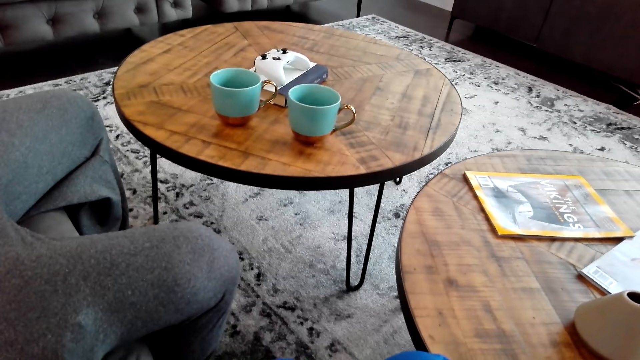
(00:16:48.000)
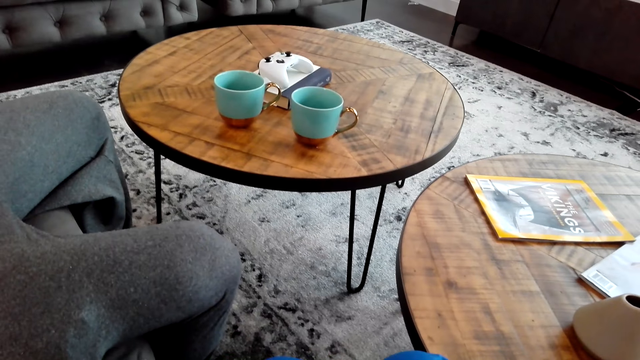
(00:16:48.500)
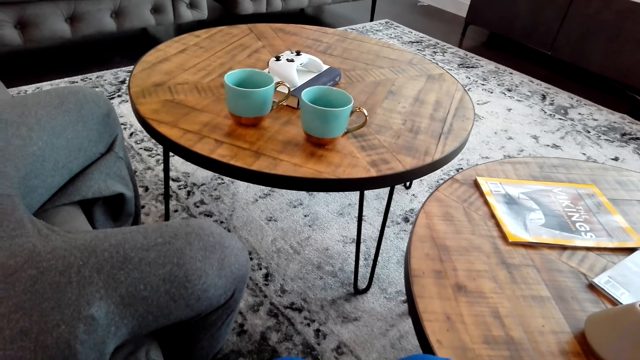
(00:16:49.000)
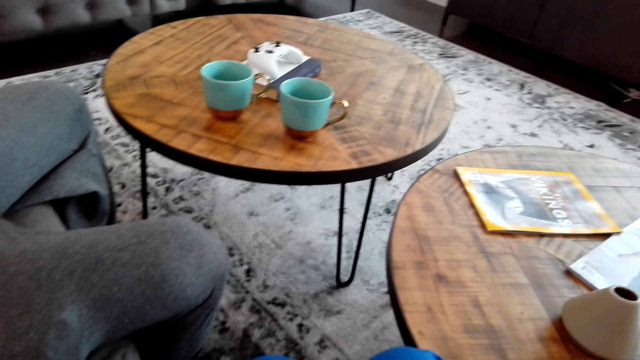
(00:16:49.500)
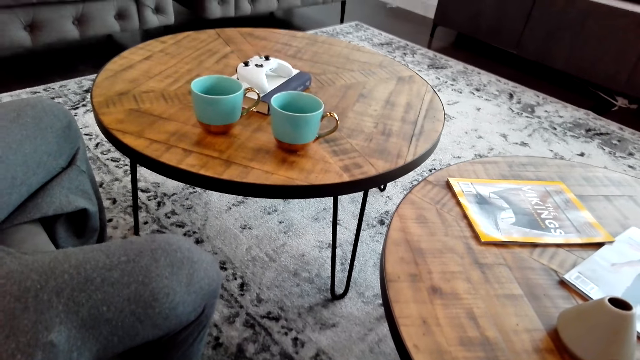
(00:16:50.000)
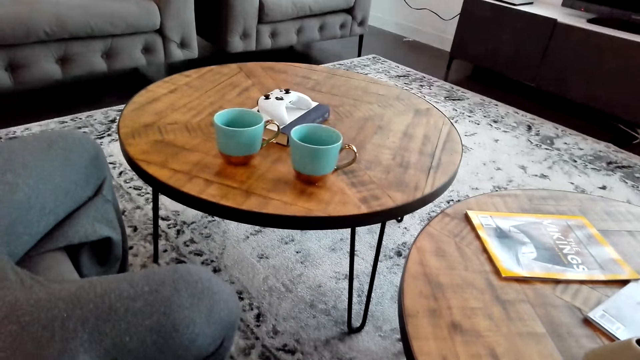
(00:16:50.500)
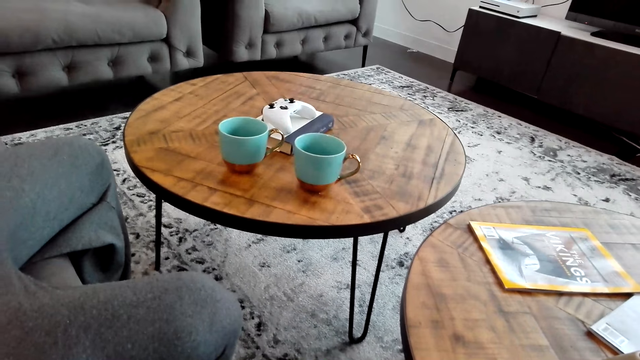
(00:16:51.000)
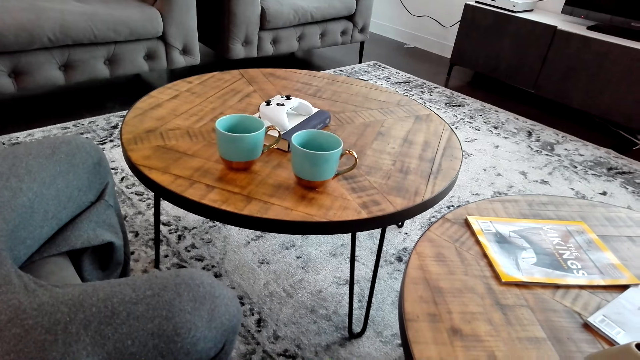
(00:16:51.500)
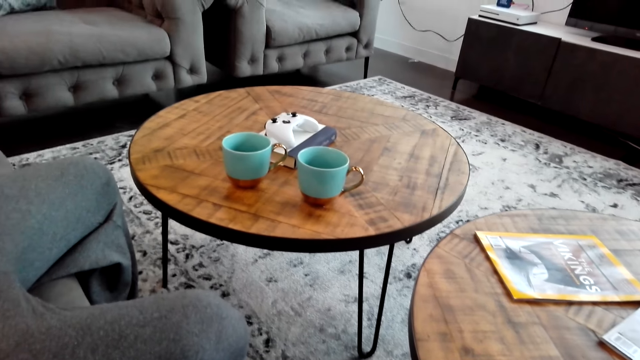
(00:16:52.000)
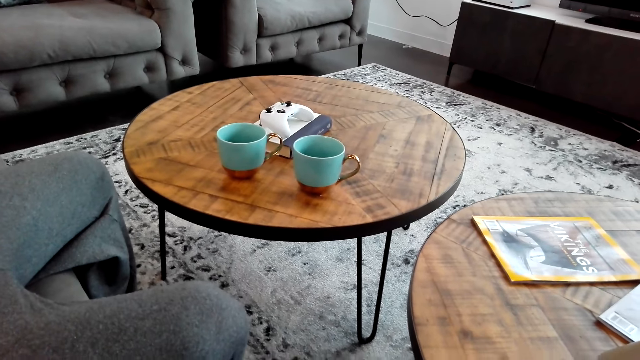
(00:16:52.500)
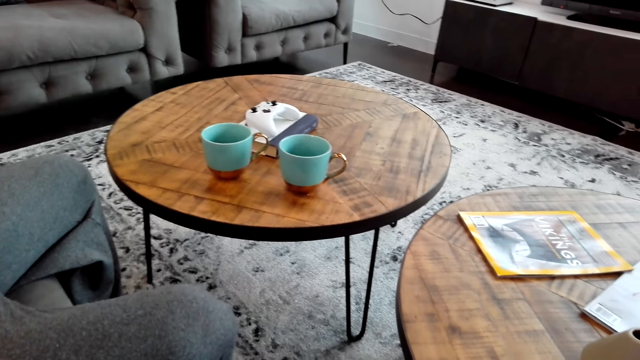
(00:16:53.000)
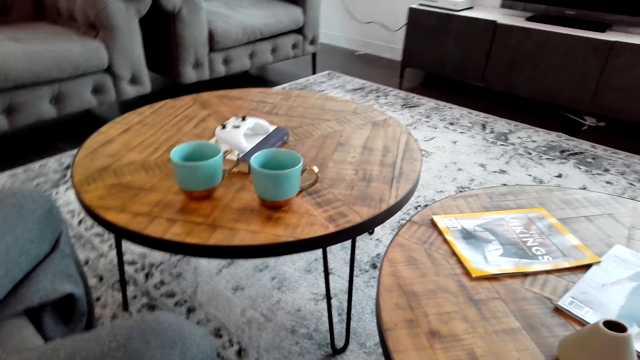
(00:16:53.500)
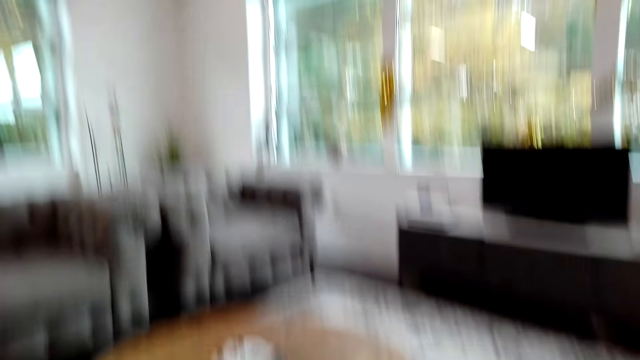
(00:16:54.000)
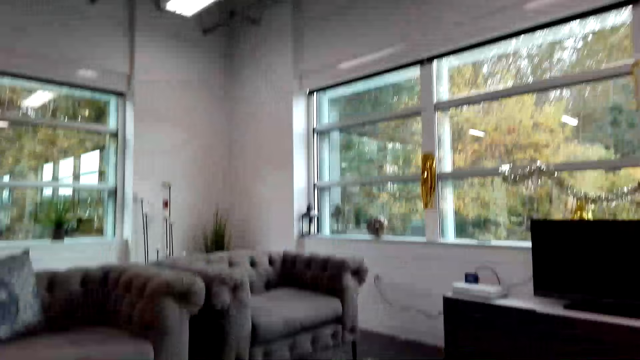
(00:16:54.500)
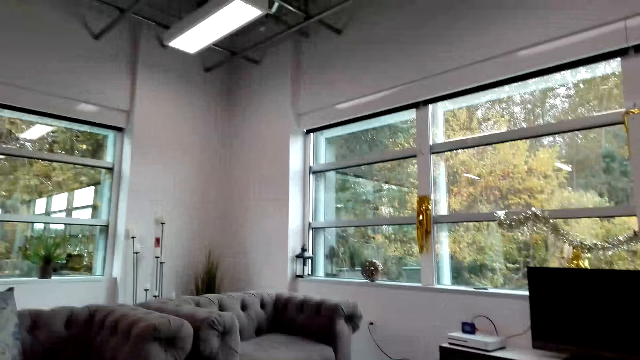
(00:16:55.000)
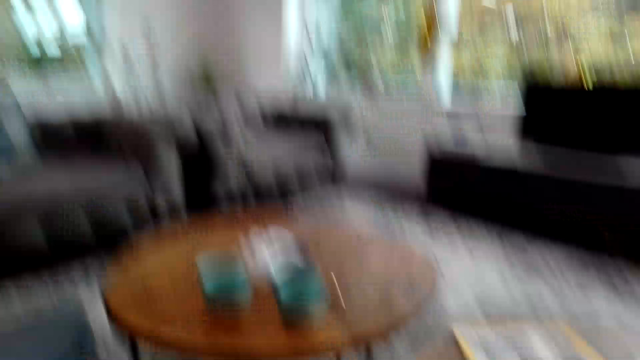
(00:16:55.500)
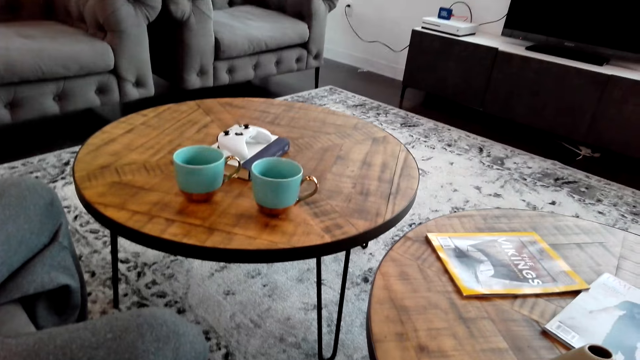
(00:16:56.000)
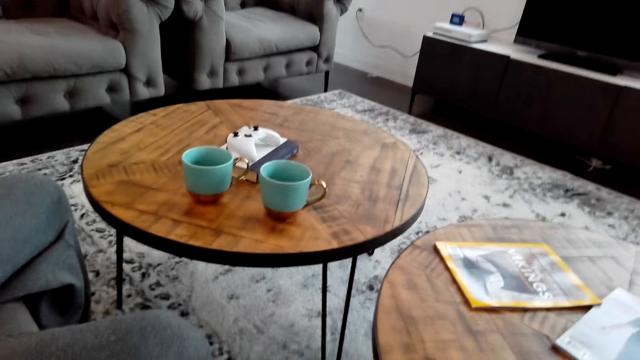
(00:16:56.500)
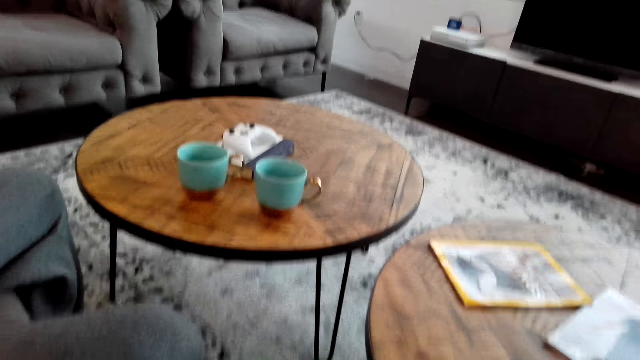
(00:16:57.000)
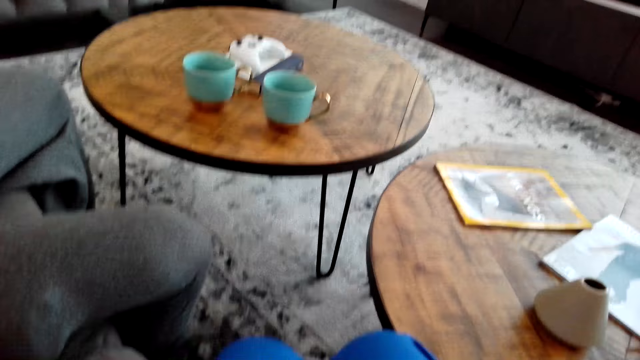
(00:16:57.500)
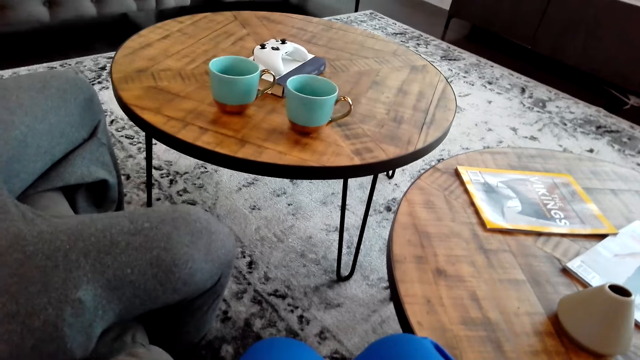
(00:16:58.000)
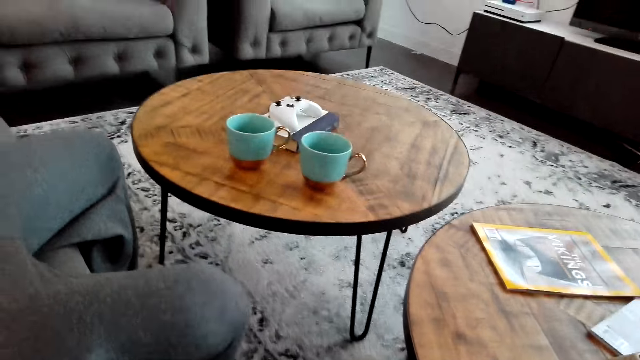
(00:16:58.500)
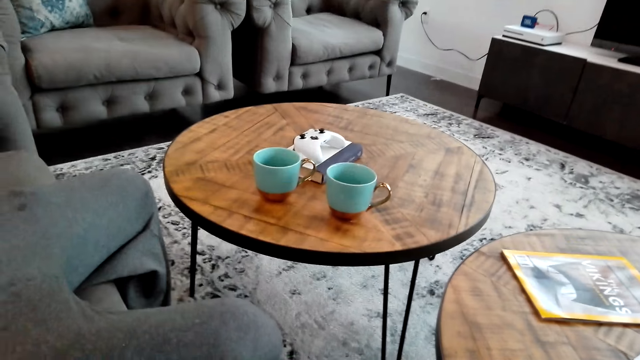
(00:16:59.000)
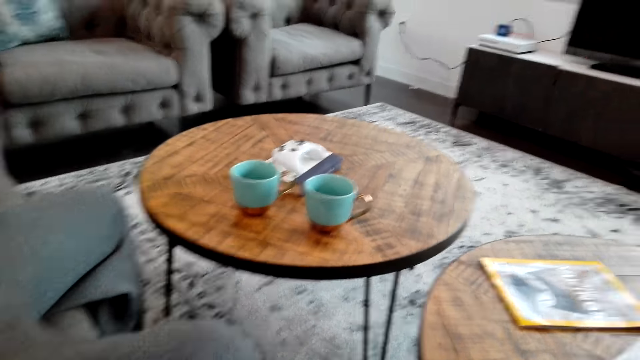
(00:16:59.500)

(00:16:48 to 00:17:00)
The camera wearer looks around.

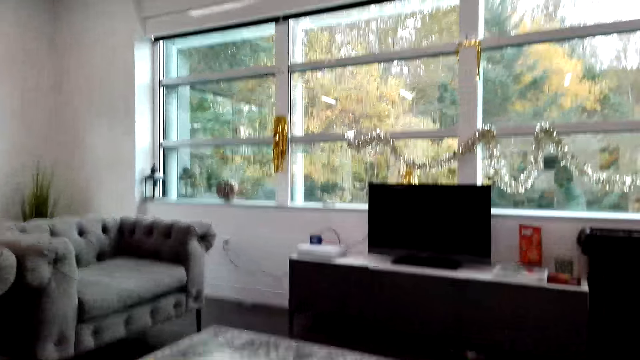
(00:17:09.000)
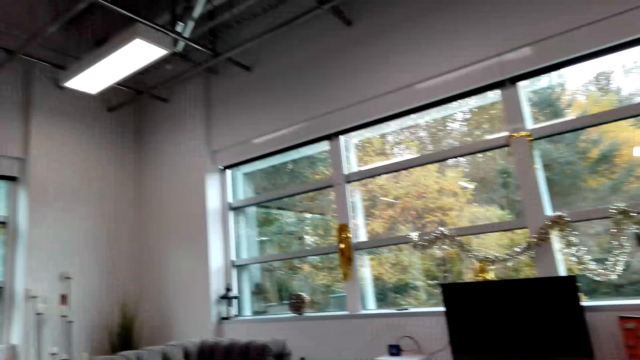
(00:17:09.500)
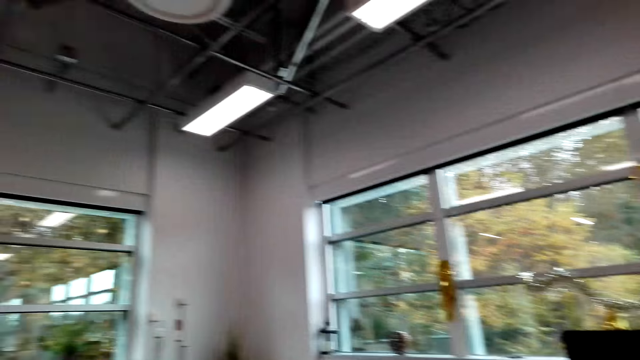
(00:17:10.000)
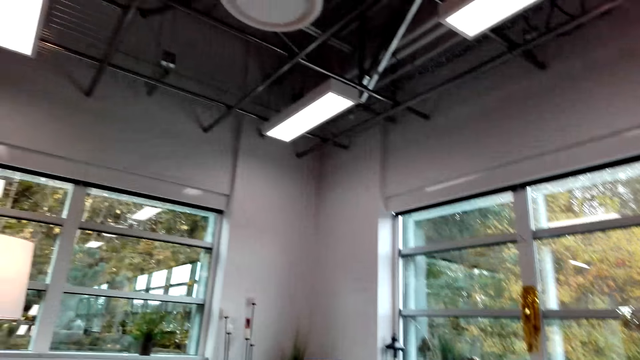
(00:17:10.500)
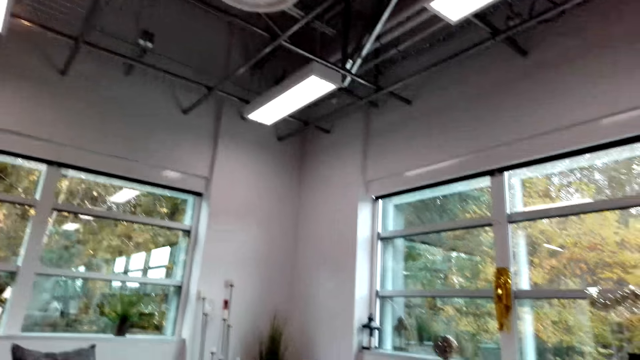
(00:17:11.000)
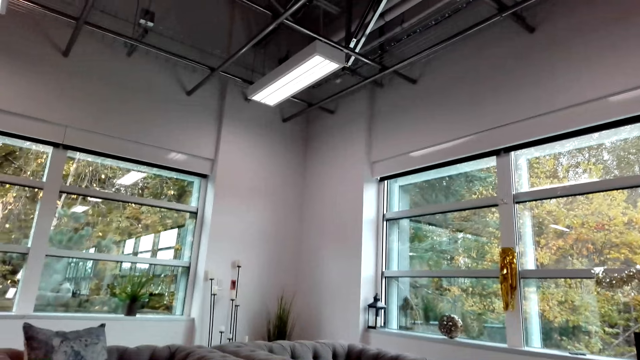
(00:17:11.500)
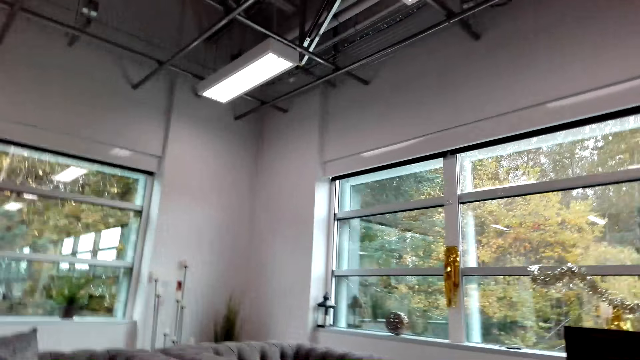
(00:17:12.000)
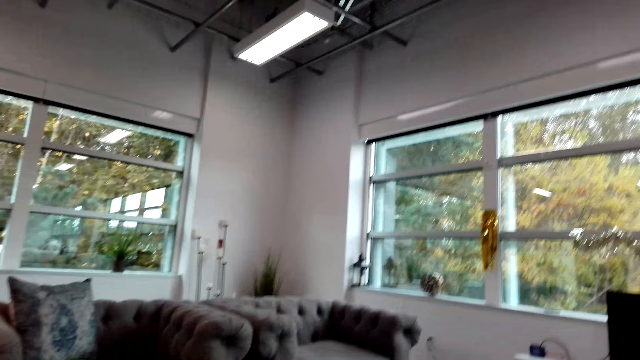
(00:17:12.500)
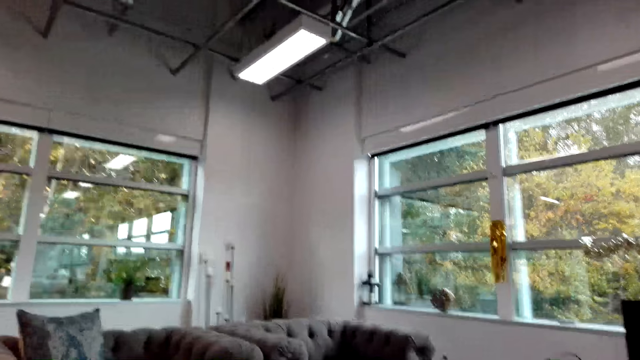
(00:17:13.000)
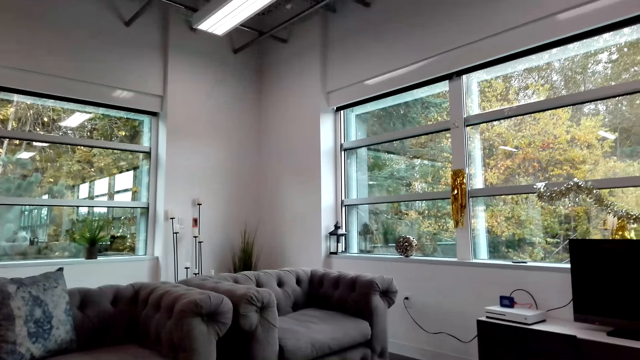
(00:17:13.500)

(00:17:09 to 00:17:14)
The camera wearer moves the hand.

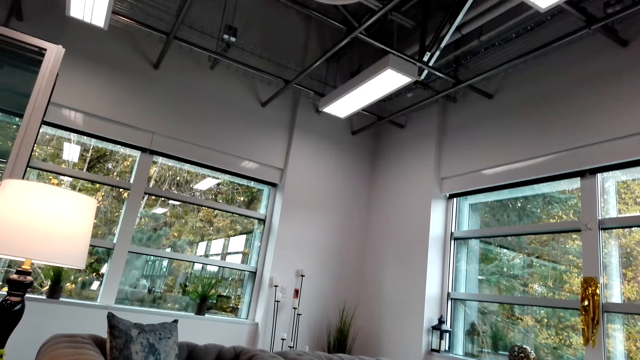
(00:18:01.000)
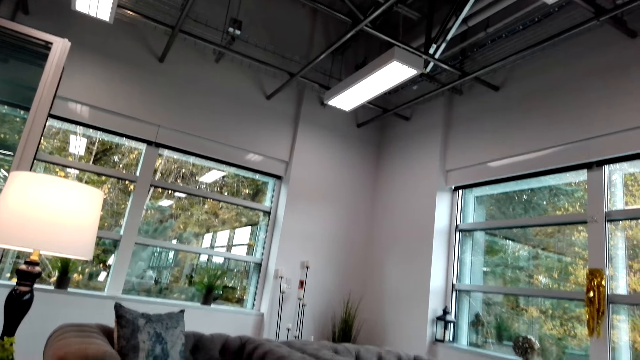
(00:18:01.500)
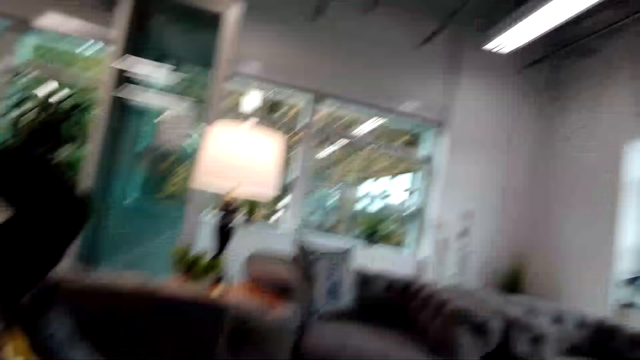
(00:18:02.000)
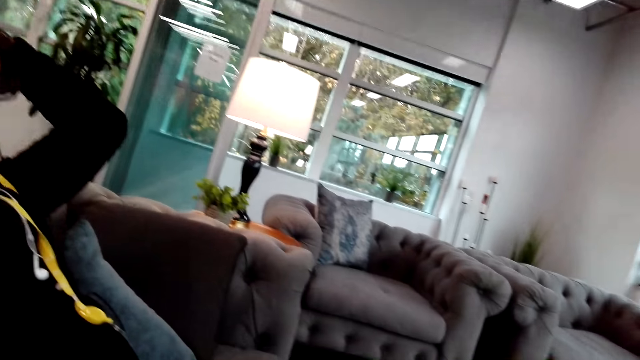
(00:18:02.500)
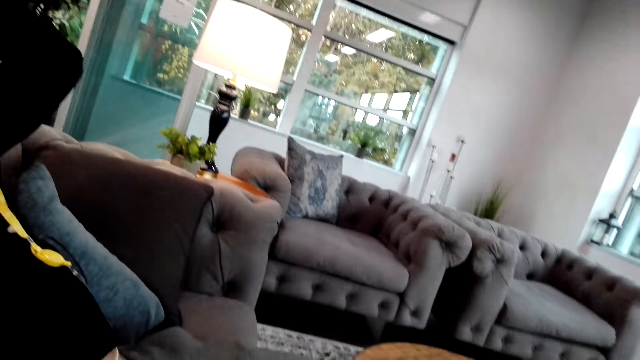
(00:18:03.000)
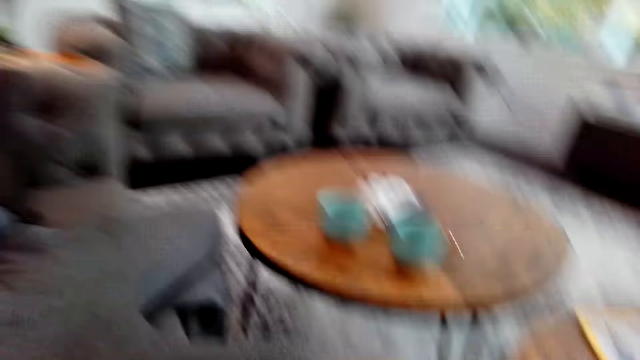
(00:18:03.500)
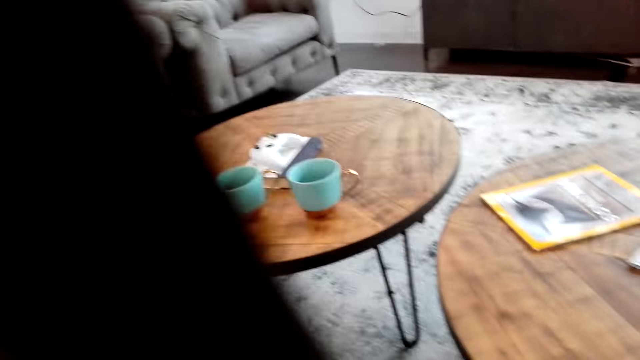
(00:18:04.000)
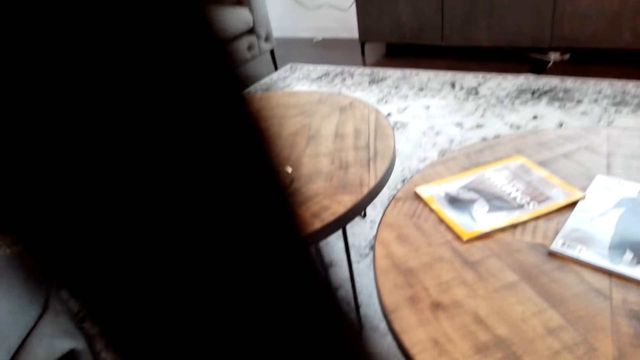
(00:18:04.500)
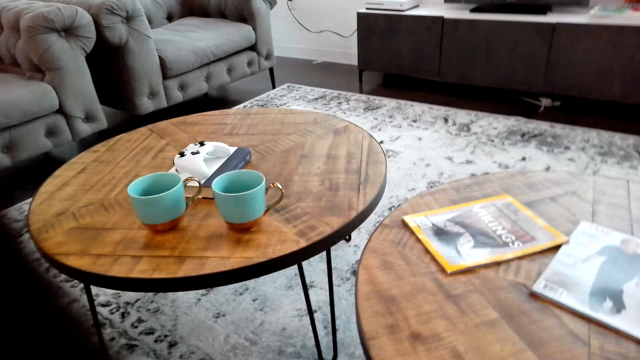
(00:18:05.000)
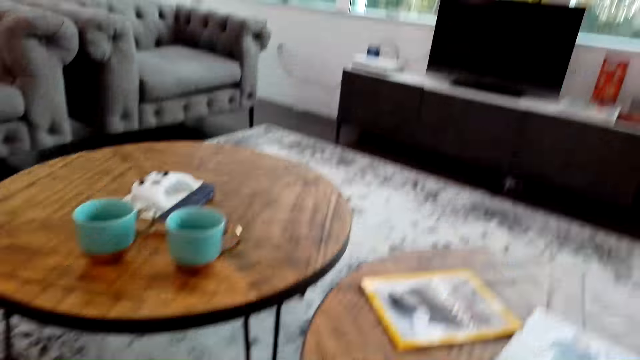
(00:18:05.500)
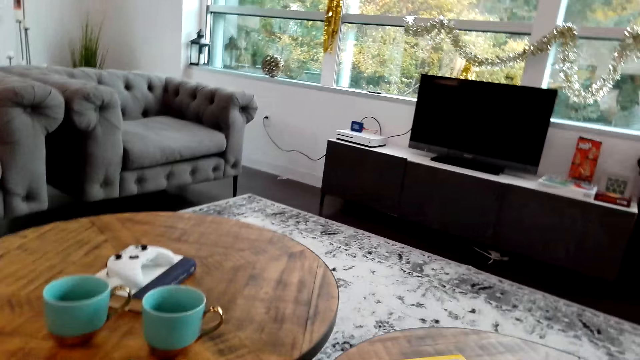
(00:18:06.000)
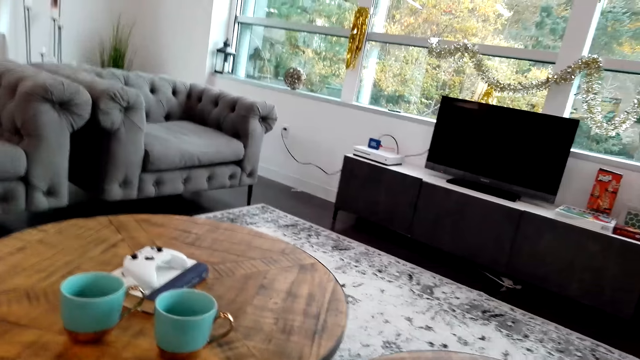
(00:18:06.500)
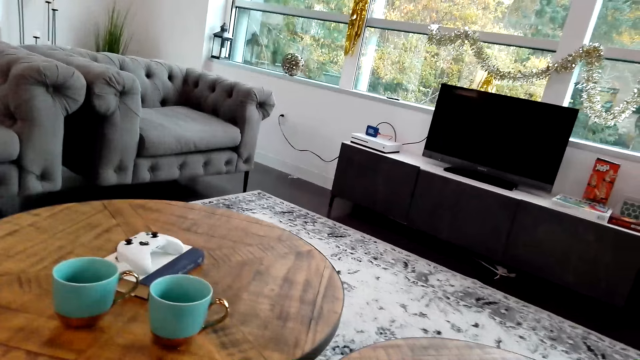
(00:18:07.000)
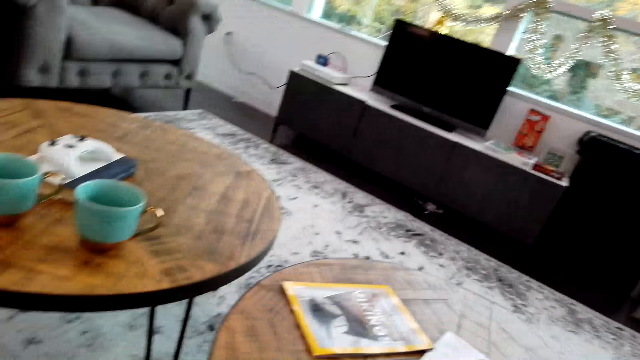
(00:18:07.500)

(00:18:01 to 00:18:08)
The camera wearer stares in the room. They move the hand down.
